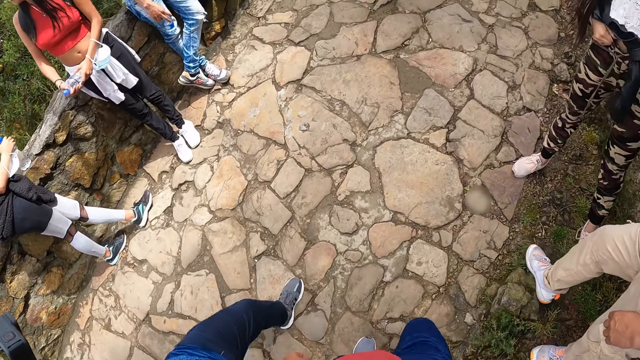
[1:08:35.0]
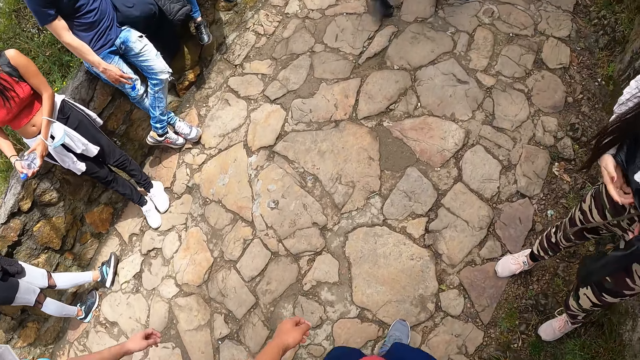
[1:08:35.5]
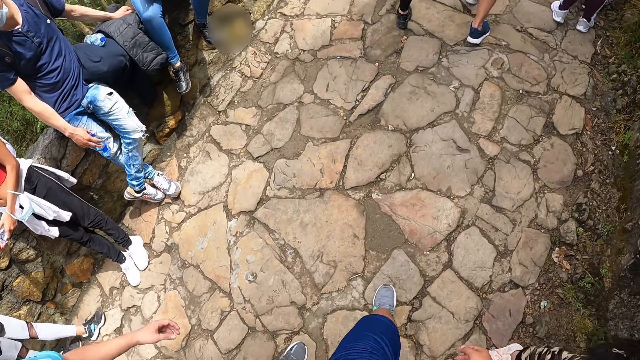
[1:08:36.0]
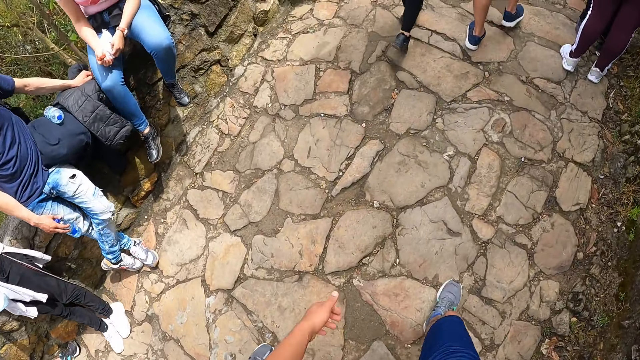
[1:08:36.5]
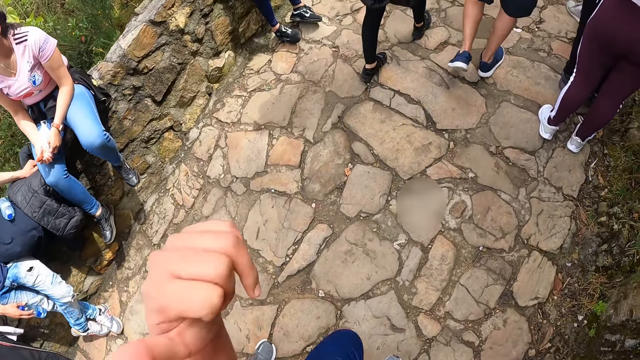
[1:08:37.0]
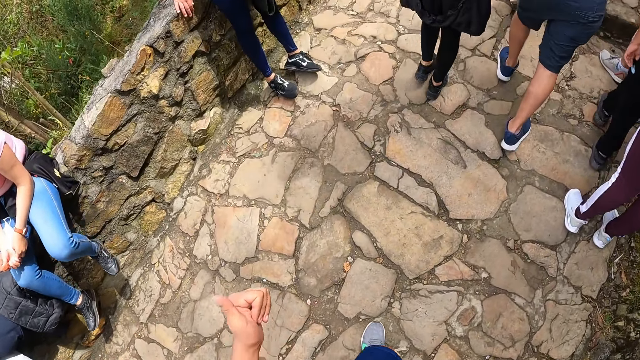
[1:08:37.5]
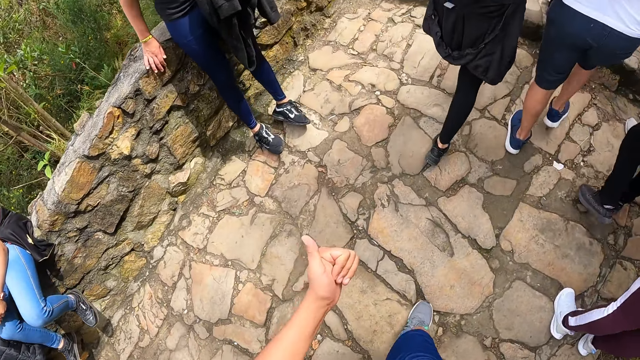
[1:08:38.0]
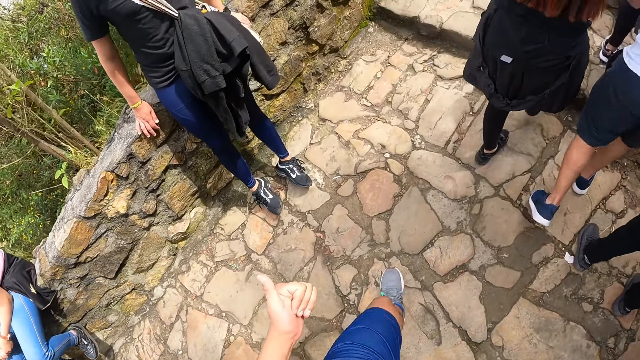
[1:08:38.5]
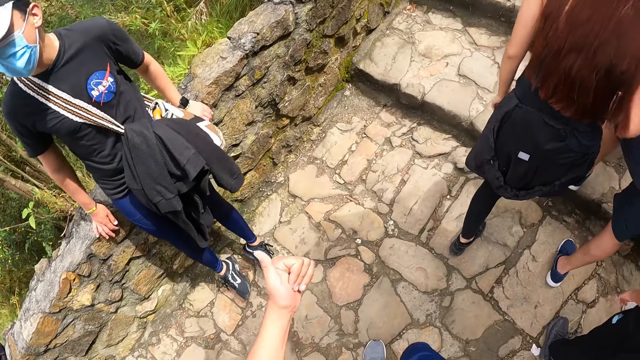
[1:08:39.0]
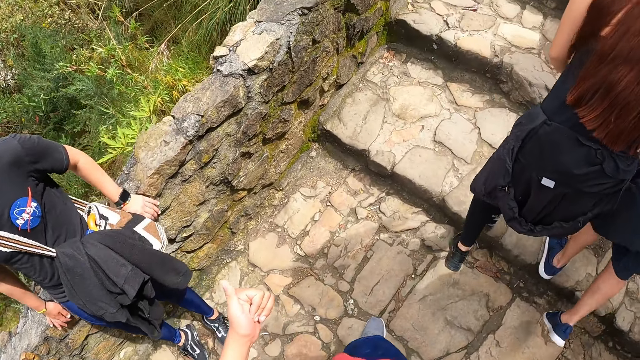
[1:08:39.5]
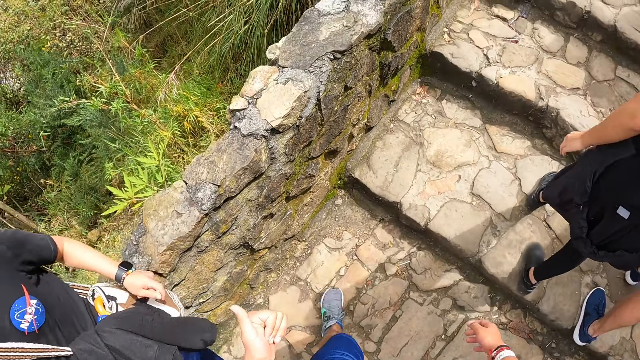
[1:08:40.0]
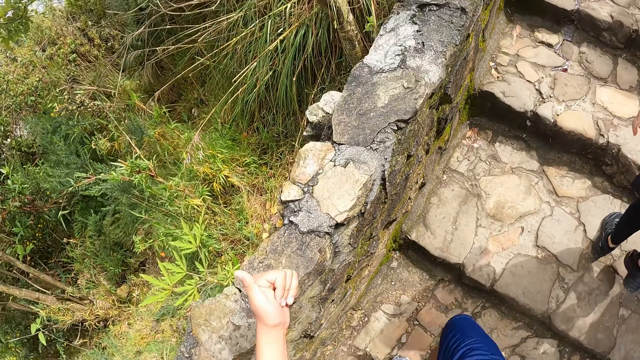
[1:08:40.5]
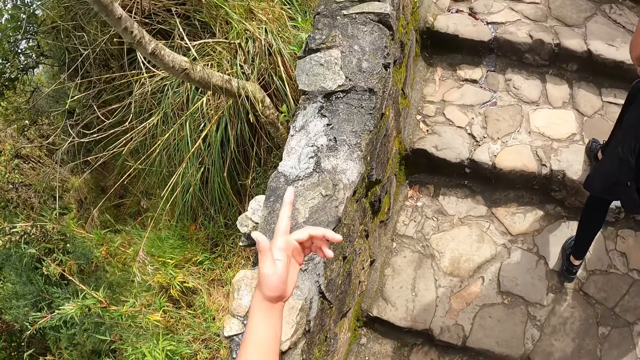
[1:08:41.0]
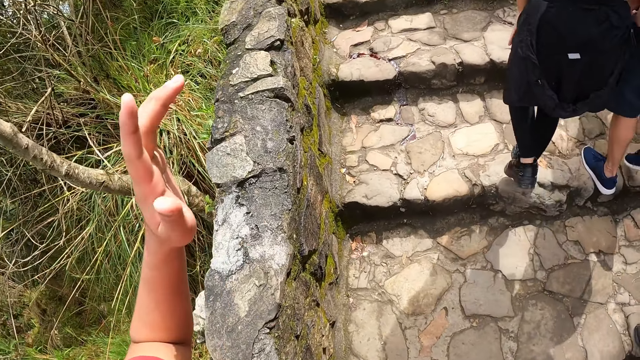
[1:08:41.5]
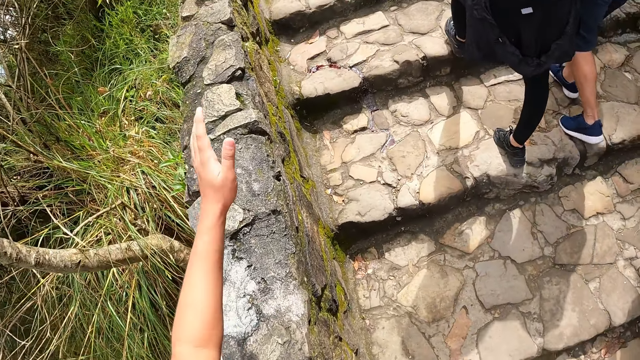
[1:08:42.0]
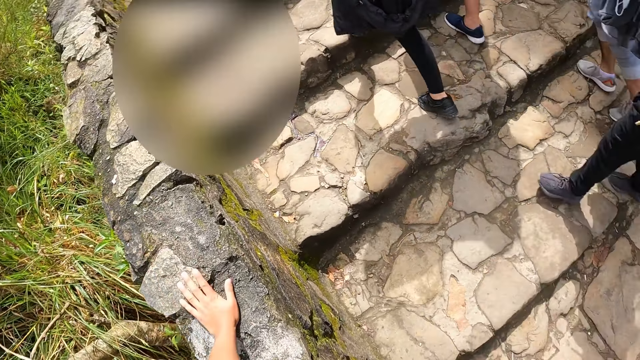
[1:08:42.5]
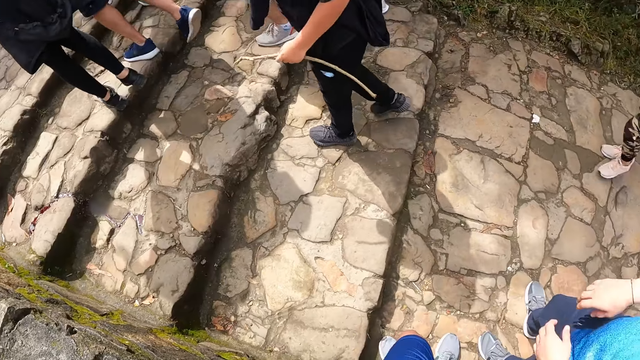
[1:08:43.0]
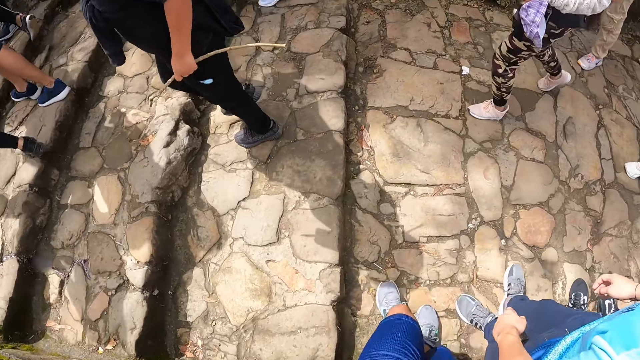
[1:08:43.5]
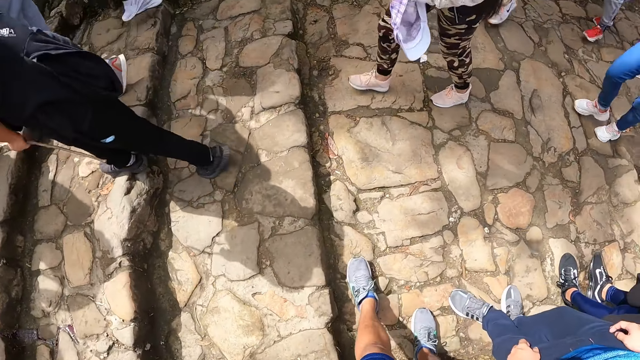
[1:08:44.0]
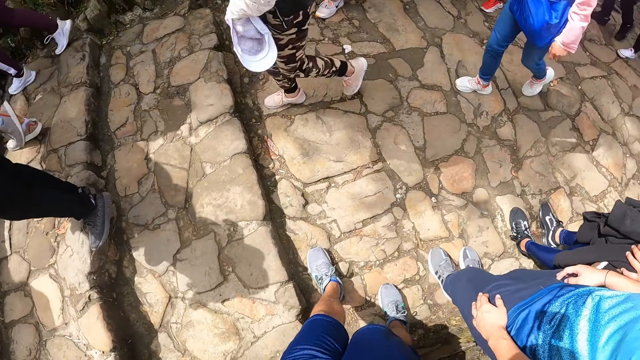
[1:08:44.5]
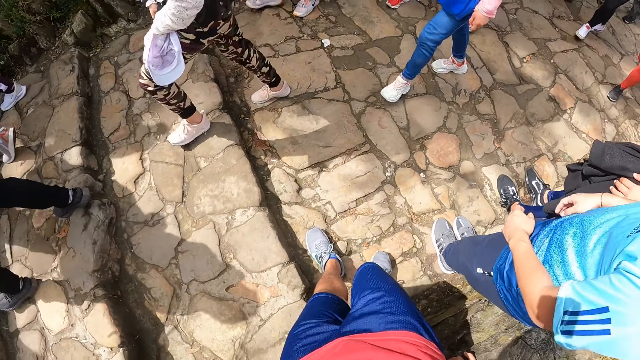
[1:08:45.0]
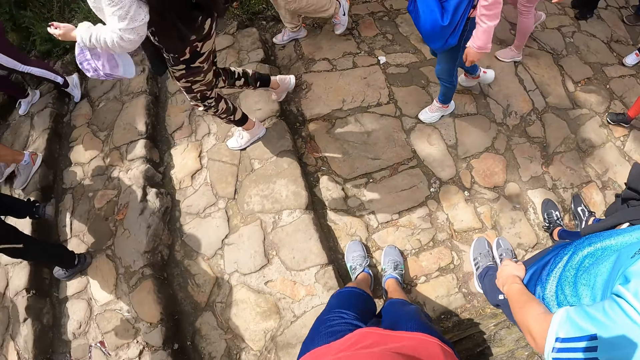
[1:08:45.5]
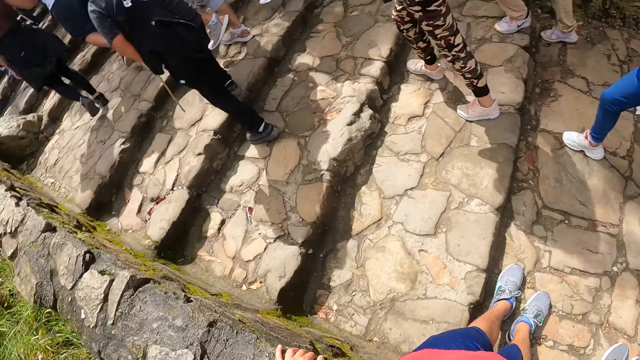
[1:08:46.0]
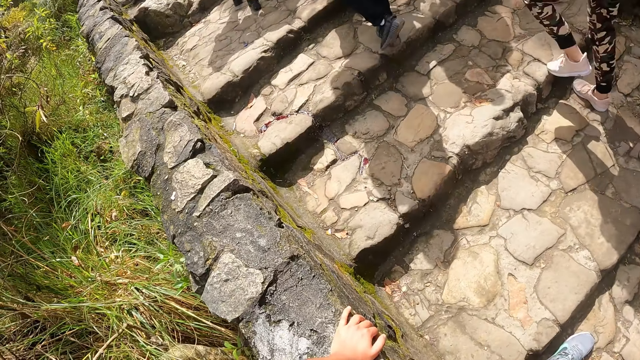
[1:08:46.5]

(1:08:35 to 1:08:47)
The camera wearer interacts with a man and another man. He lifts his hand. He walks on the pavement. He lifts his hand. He stands beside the wall.

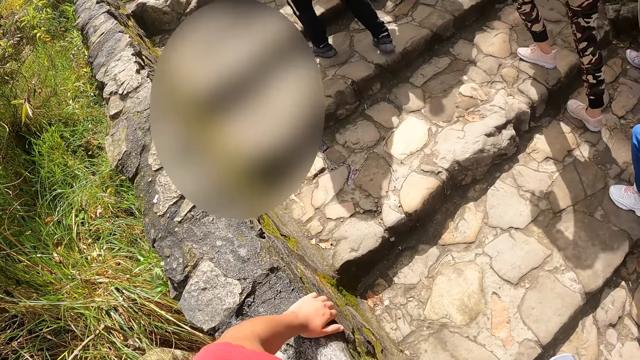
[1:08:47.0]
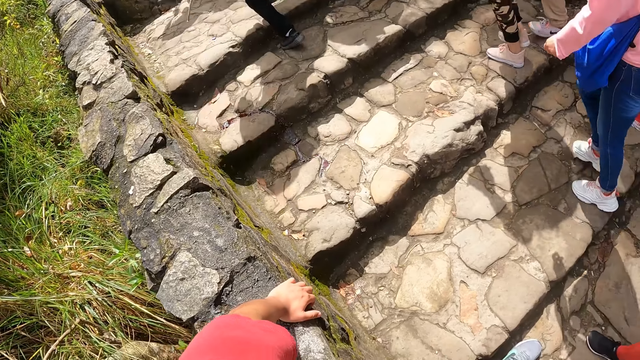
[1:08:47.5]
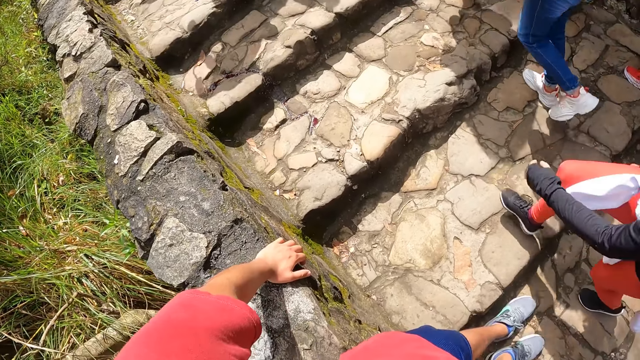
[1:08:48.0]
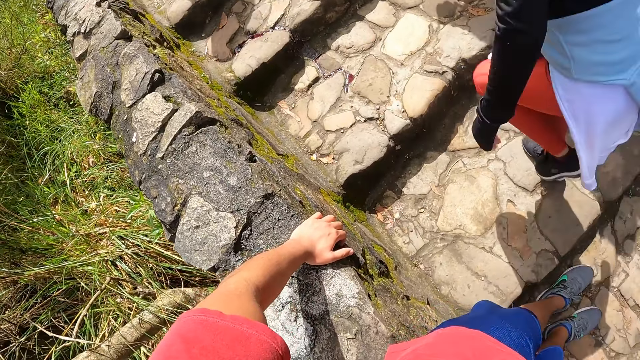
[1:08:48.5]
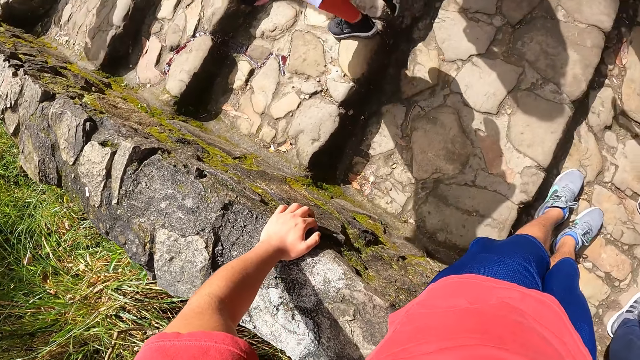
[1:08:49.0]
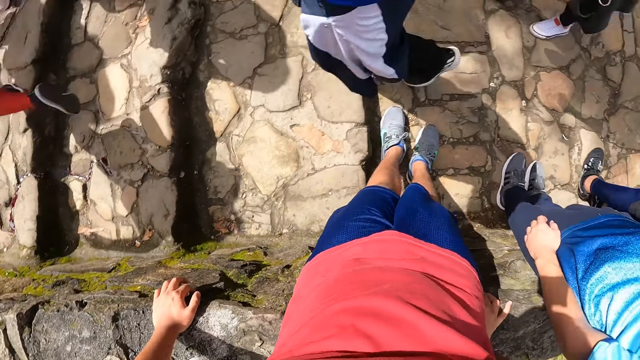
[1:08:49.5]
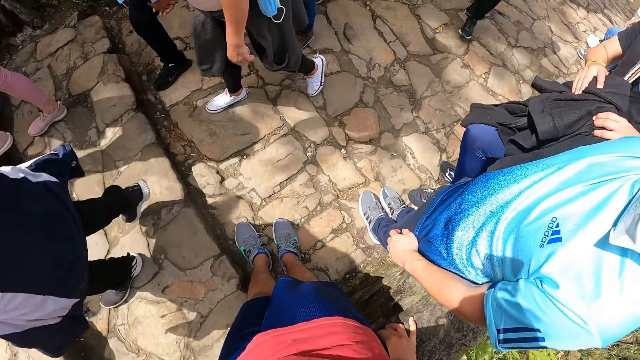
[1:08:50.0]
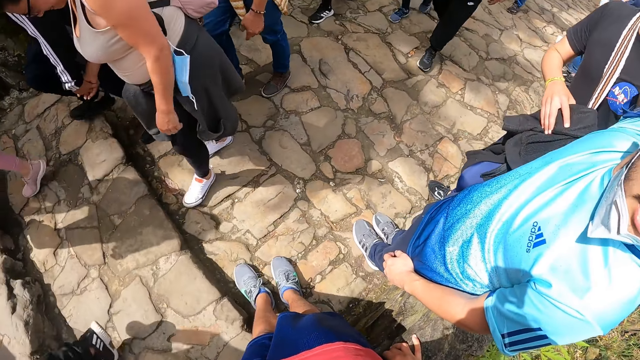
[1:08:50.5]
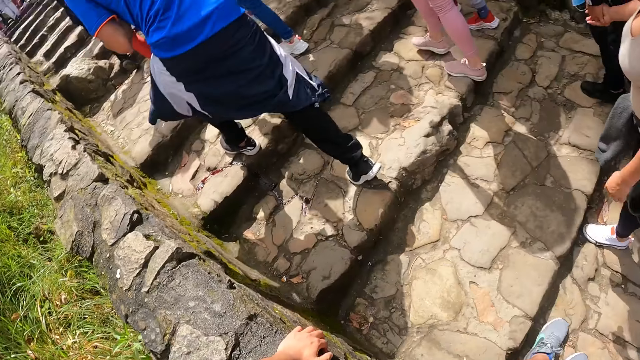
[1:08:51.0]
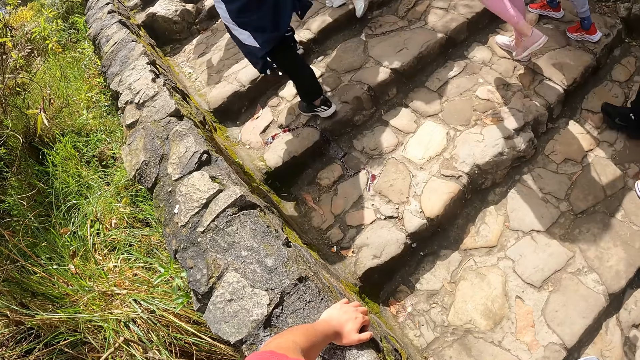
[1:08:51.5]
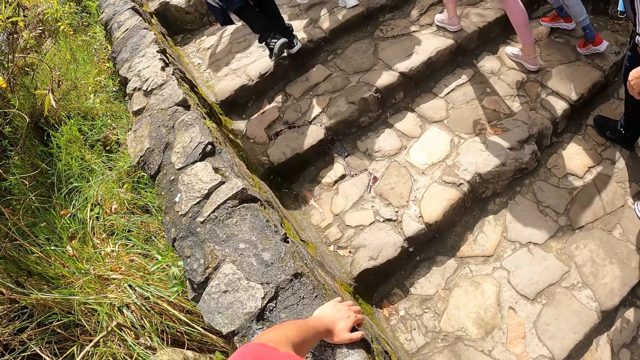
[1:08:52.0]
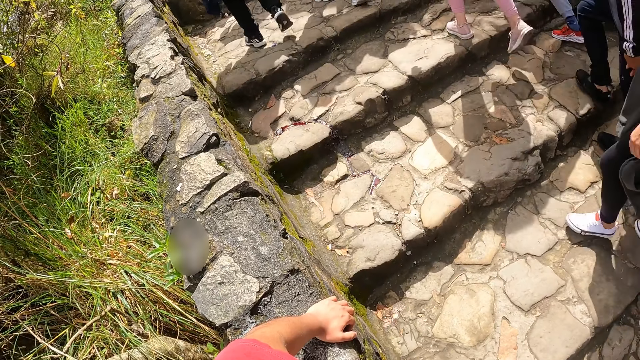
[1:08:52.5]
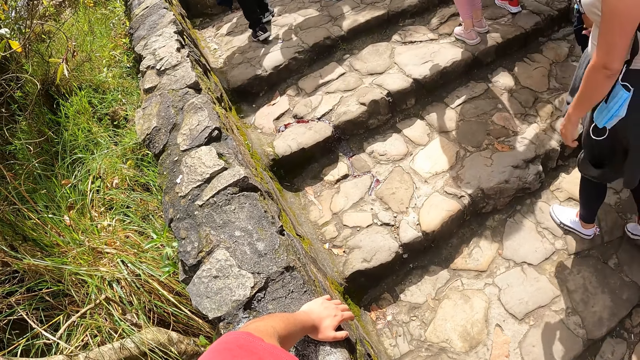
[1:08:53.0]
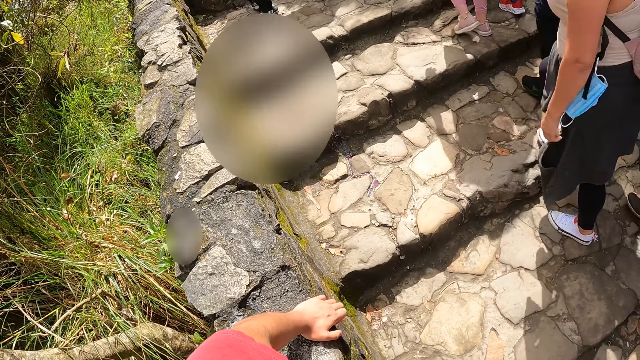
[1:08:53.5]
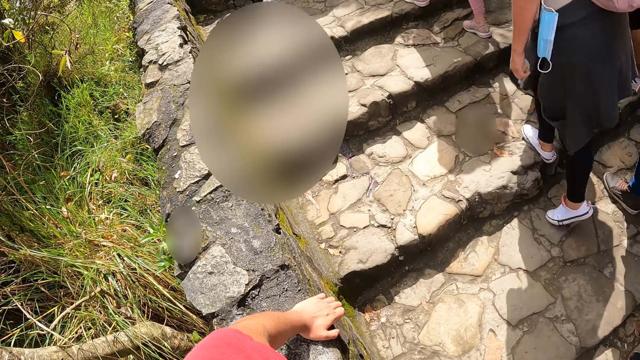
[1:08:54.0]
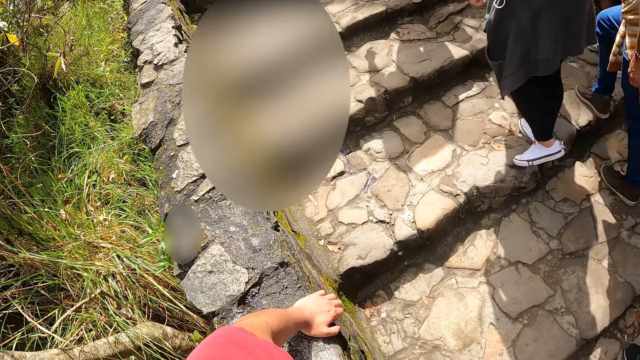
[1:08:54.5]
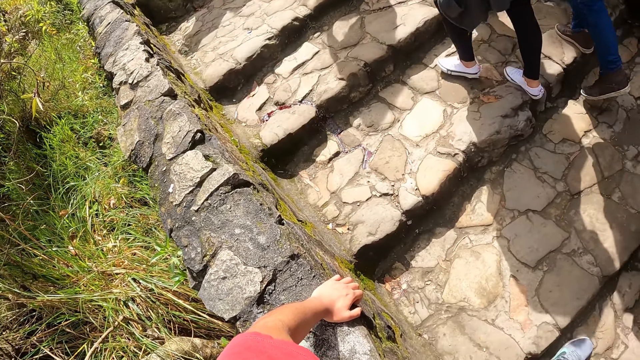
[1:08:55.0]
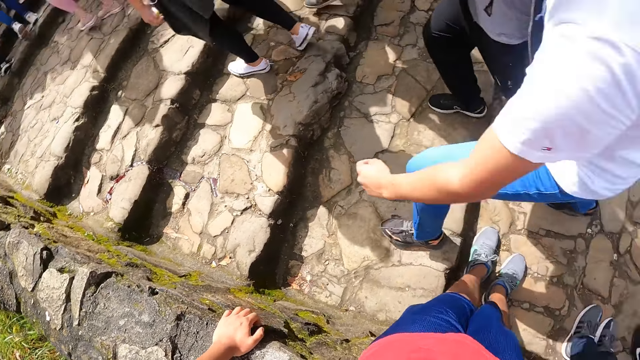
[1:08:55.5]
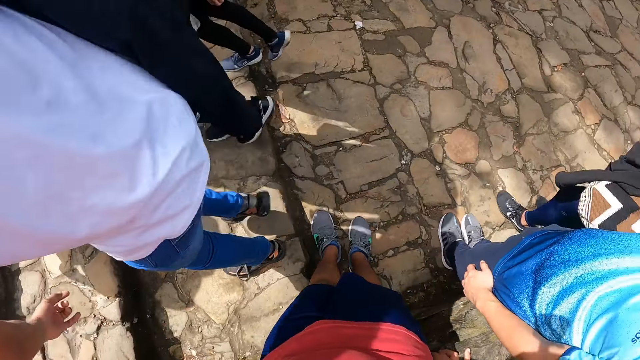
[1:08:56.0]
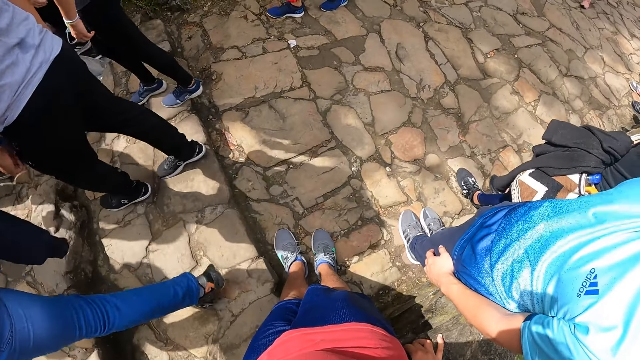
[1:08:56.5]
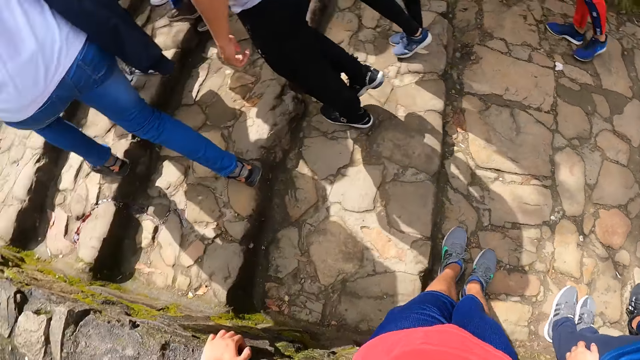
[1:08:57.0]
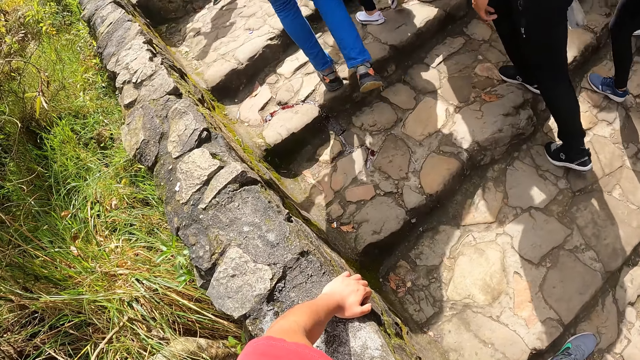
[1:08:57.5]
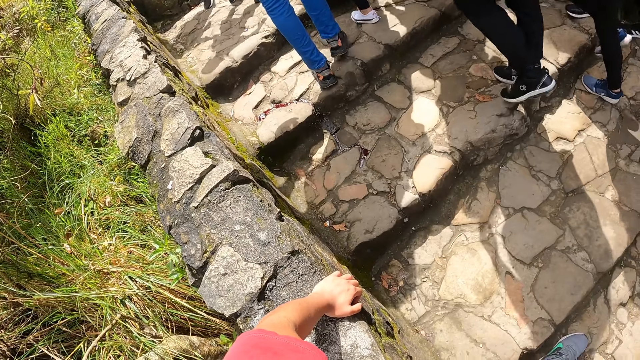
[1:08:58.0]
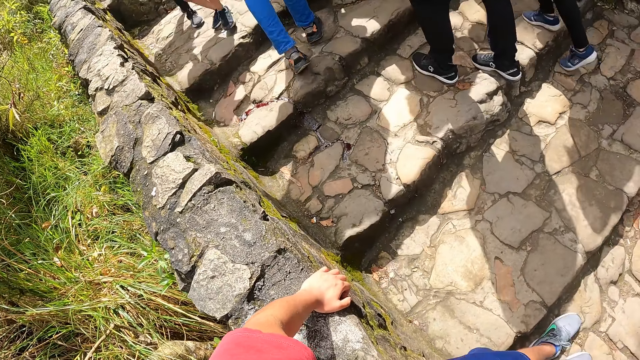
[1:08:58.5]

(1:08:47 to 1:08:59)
The camera wearer looks around.
